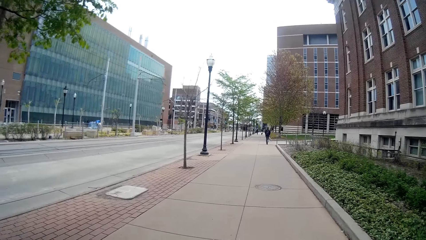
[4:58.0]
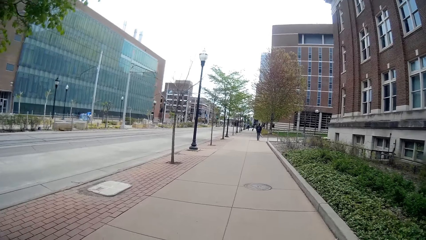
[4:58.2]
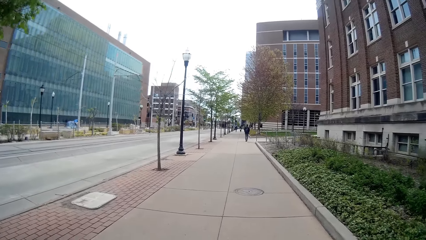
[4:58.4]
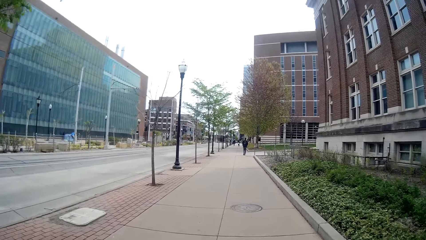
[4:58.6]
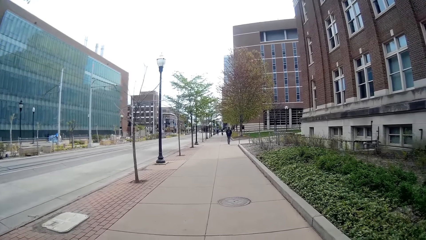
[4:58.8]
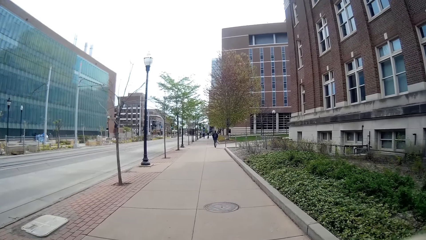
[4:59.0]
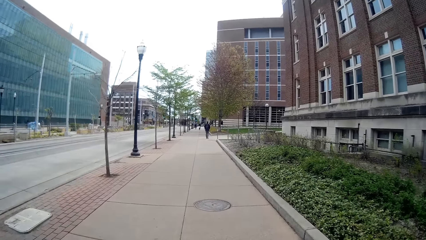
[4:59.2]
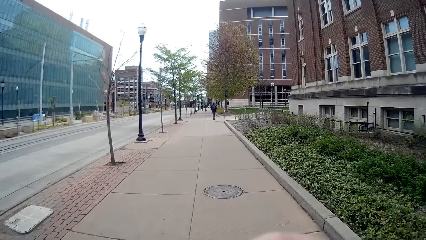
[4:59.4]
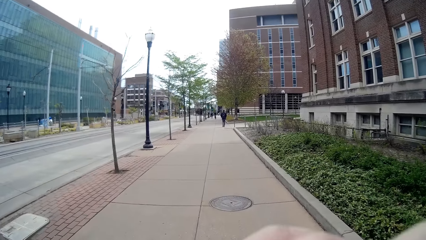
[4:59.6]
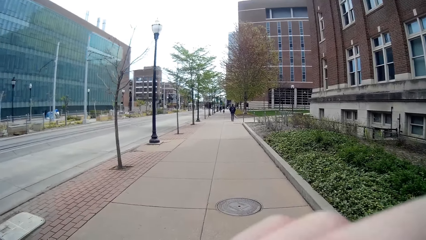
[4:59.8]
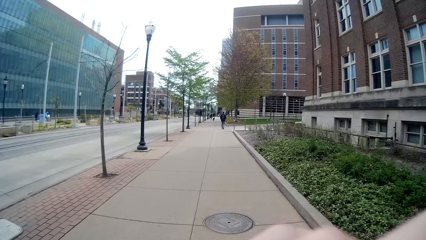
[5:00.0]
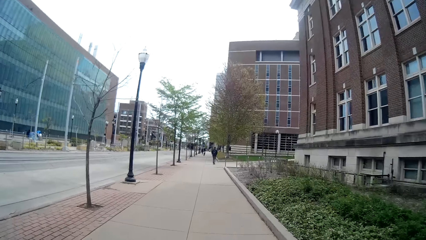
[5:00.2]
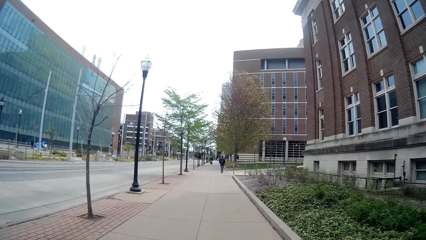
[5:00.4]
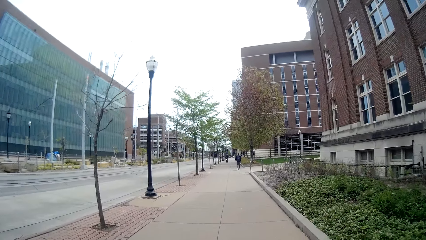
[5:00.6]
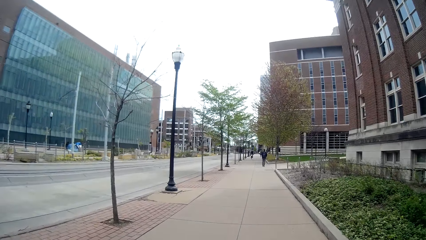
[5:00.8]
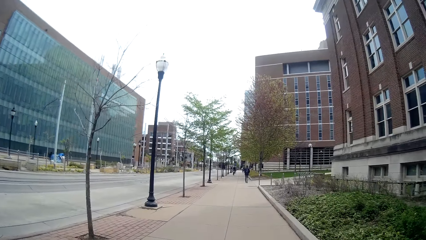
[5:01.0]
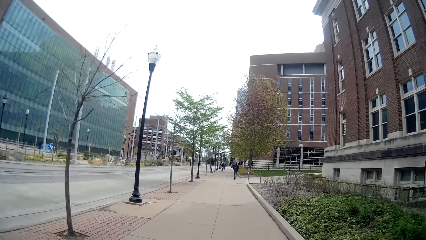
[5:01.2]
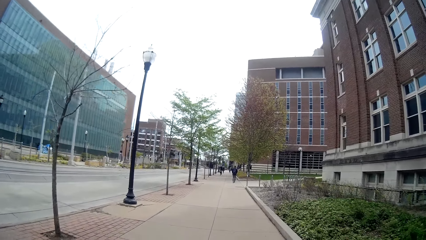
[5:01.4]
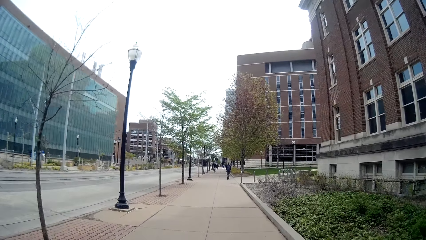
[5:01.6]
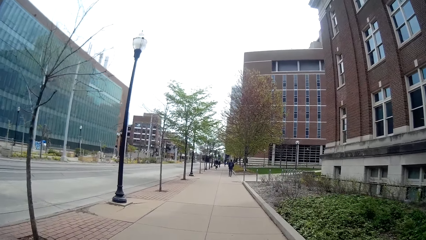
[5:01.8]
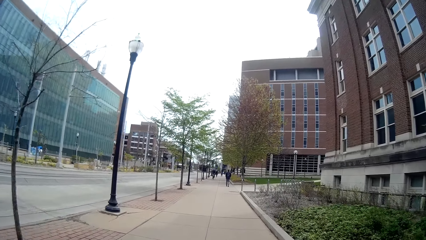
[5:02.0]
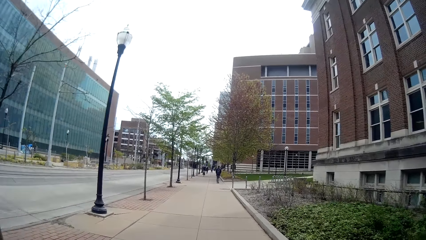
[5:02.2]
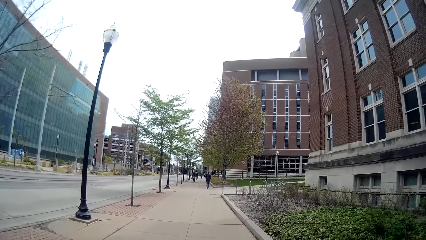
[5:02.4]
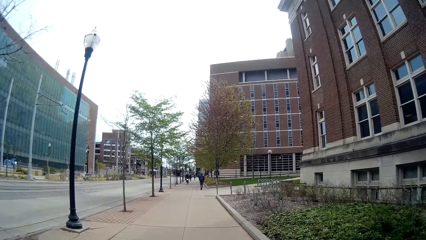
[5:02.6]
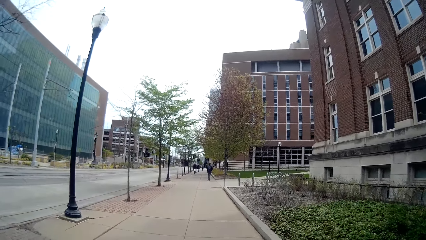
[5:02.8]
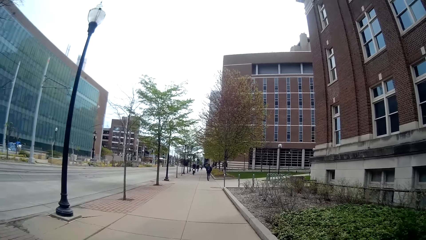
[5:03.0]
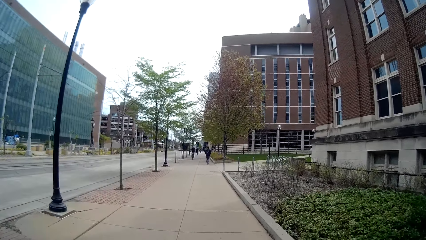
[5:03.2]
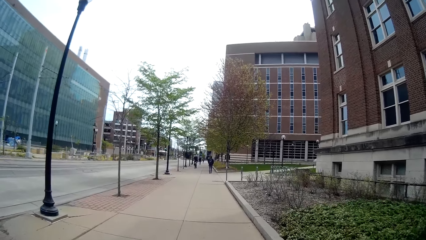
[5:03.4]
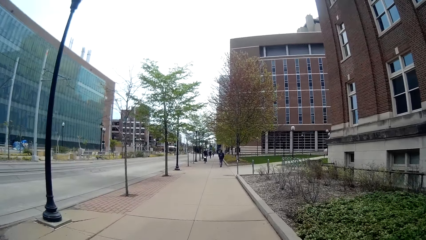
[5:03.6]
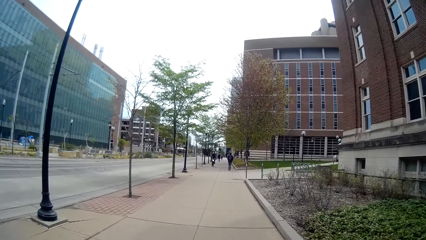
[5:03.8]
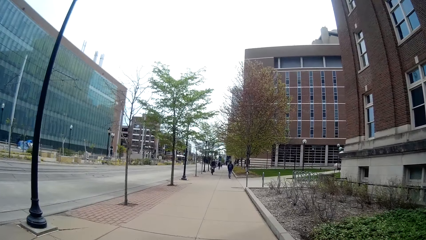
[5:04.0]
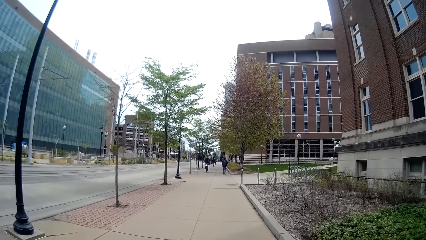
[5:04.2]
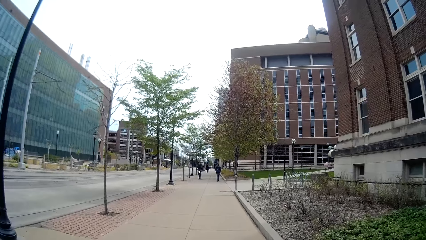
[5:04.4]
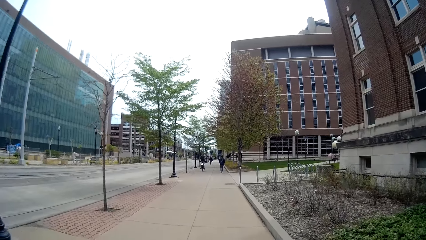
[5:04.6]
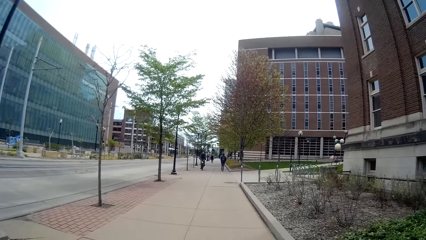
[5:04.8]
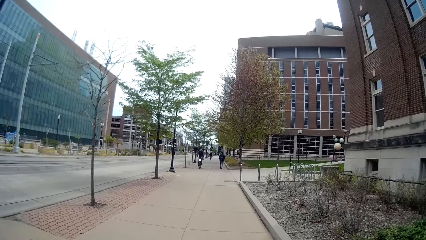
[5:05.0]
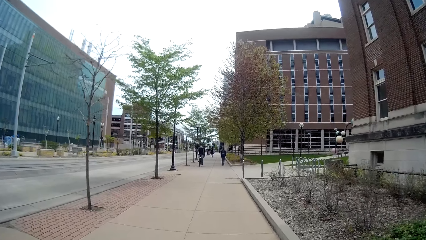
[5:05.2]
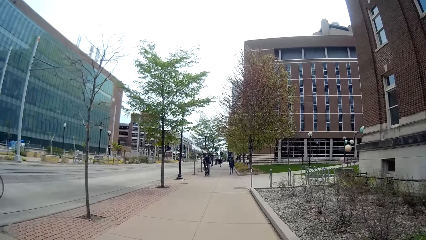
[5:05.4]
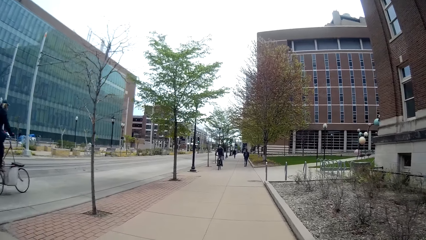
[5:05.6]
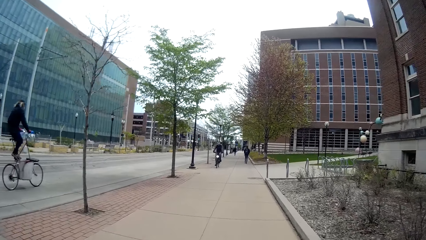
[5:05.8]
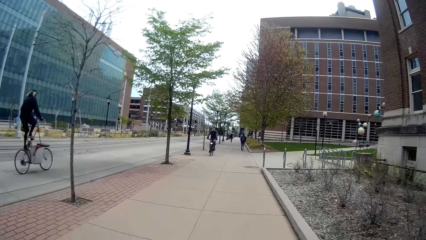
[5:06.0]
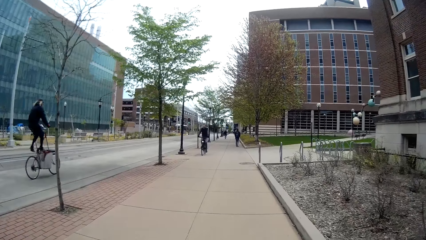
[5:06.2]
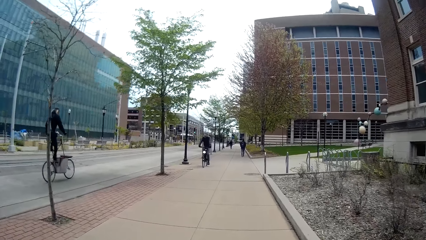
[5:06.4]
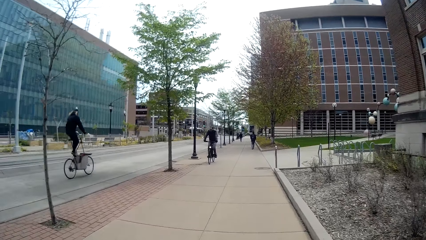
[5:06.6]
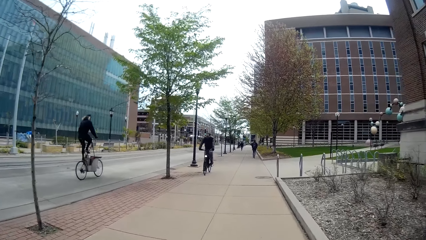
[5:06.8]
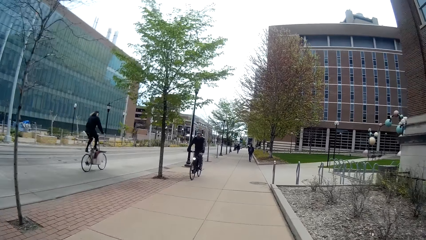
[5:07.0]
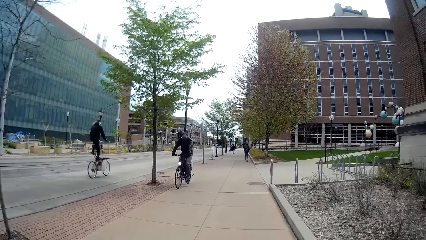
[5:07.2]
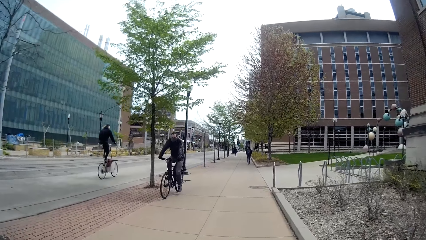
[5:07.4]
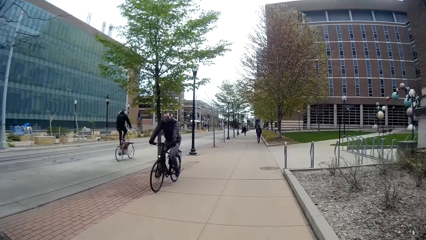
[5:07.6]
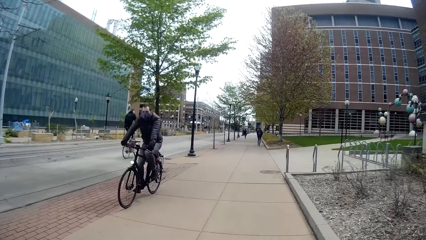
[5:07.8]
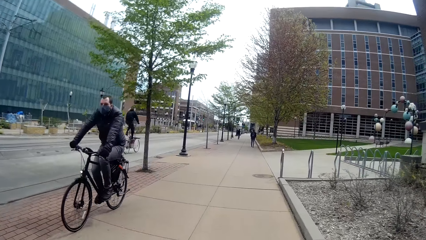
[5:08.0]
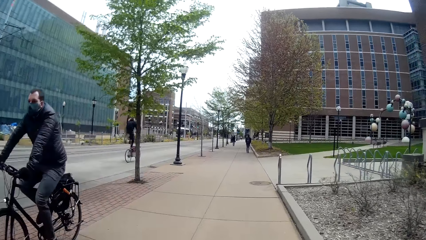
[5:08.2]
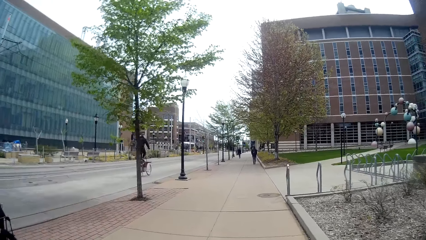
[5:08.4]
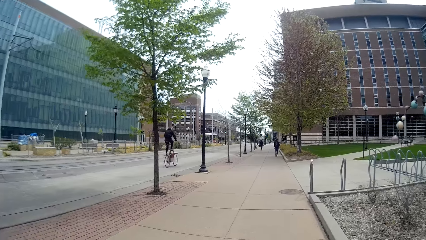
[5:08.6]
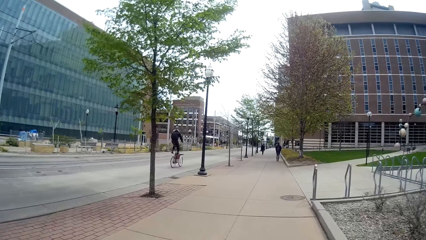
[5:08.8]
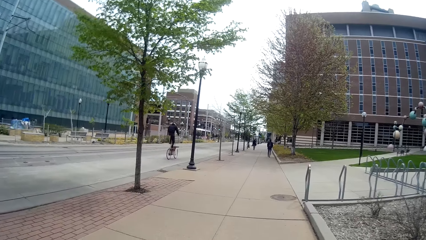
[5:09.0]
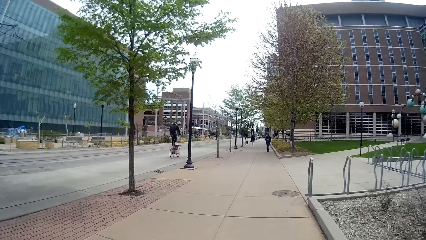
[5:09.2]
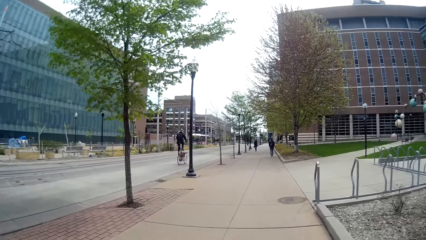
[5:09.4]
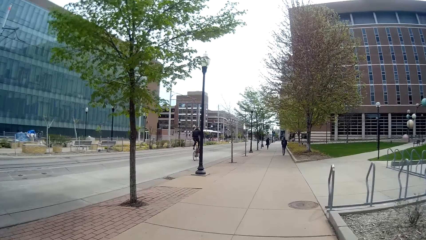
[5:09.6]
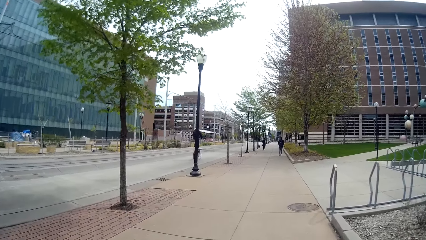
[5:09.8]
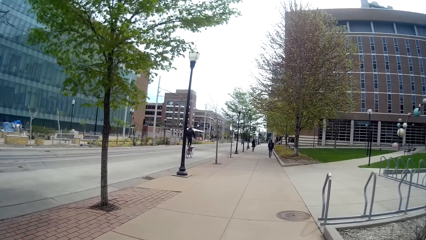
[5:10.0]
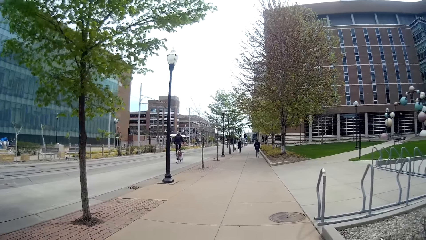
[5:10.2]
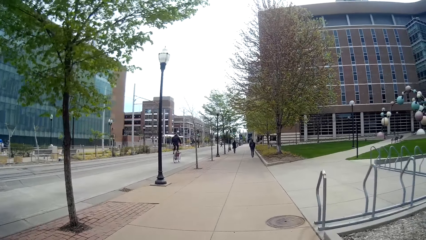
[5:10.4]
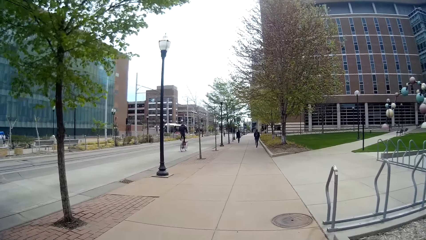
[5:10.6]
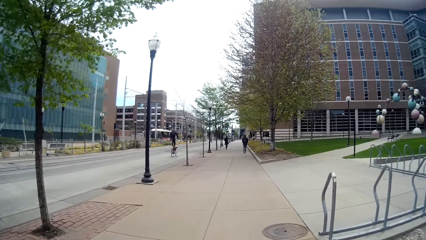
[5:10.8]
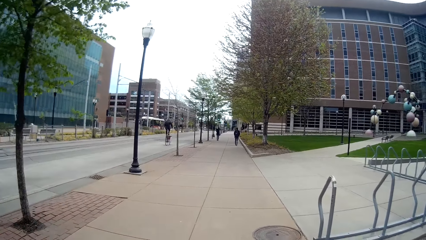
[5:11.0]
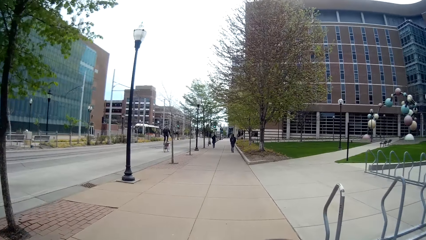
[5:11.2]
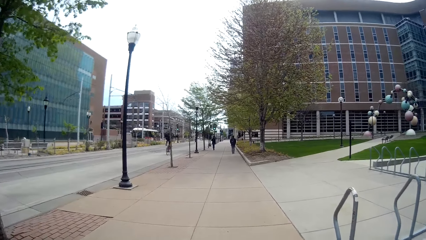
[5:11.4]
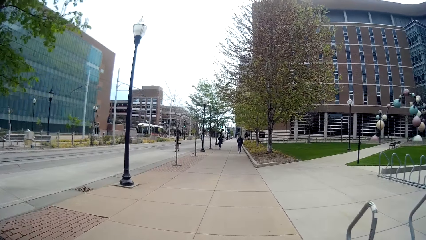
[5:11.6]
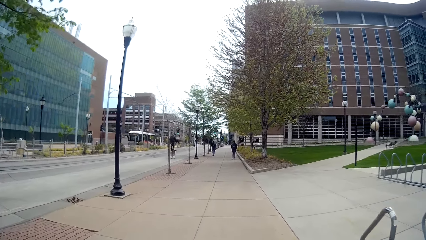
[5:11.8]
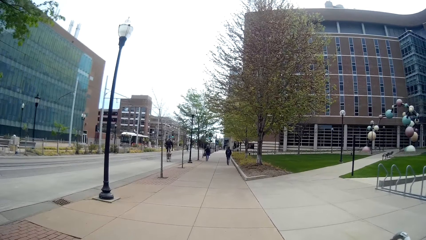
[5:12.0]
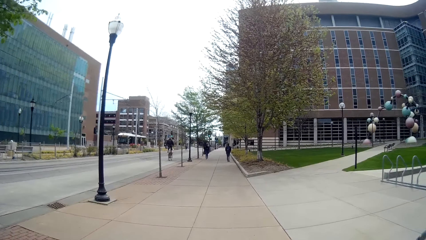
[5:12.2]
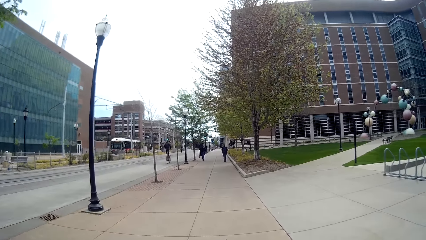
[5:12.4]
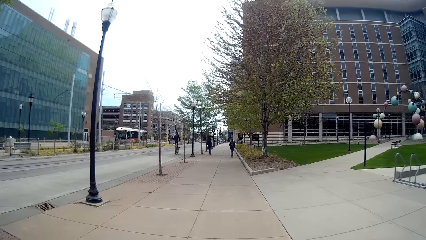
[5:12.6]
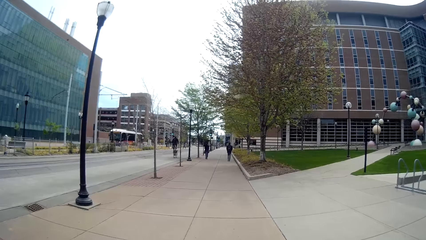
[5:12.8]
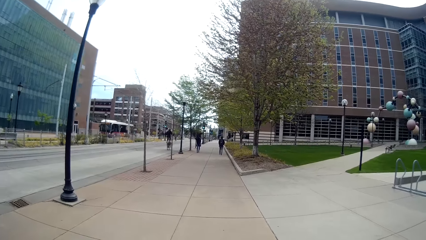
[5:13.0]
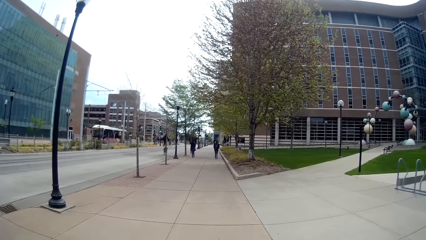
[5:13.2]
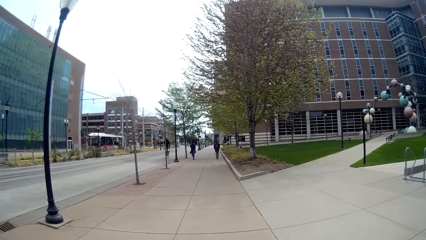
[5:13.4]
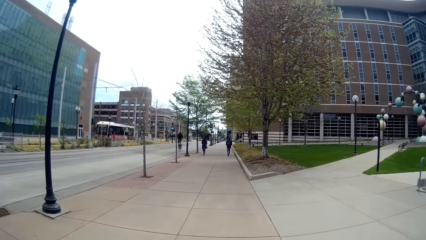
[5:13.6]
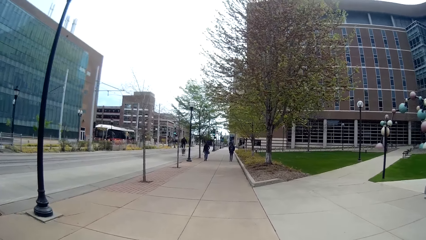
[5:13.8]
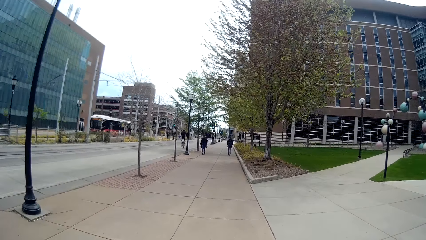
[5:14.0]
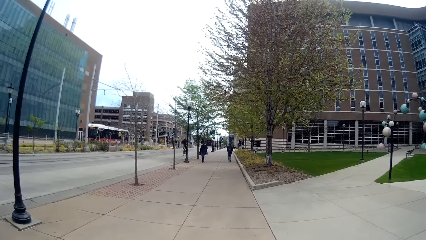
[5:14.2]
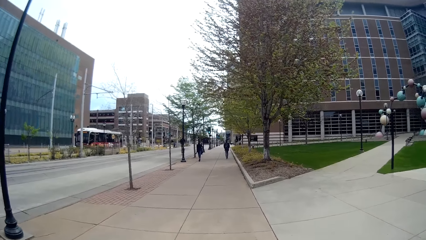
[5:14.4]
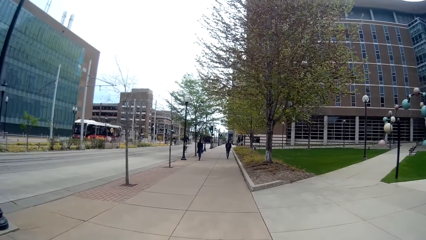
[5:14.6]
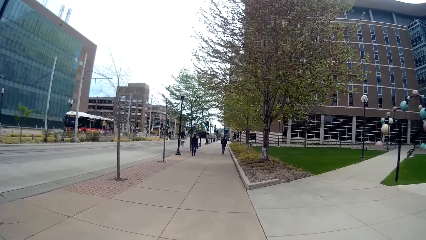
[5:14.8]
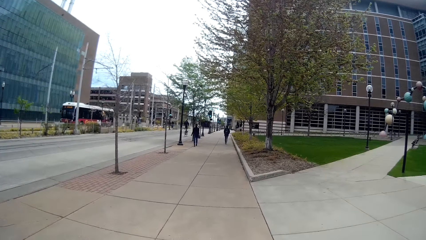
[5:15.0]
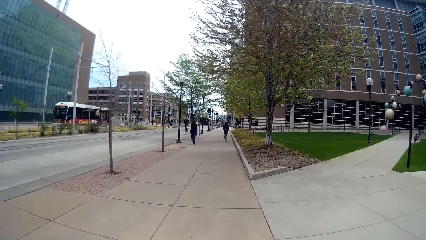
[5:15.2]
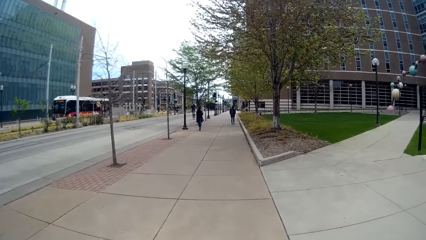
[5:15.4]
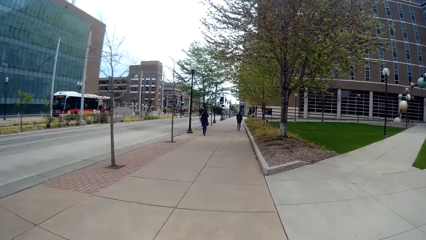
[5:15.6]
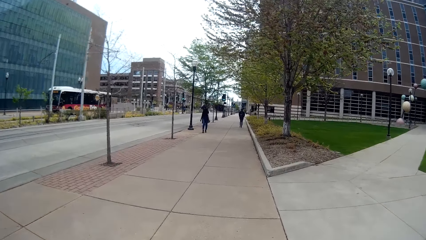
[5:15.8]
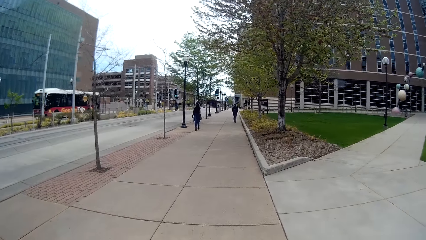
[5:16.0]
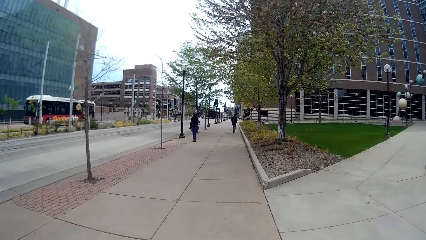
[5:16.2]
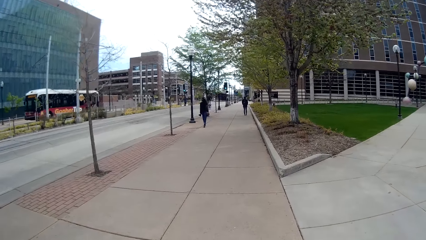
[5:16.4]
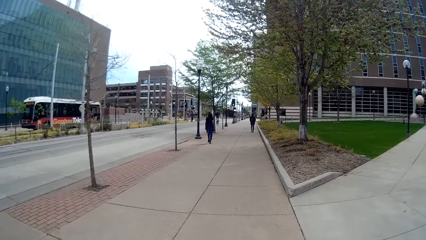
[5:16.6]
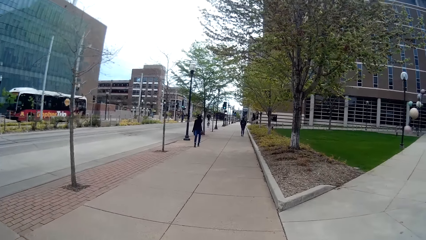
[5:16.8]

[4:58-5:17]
The camera wearer moves her hand. A man rides past the camera wearer. Another man rides past the camera wearer.
